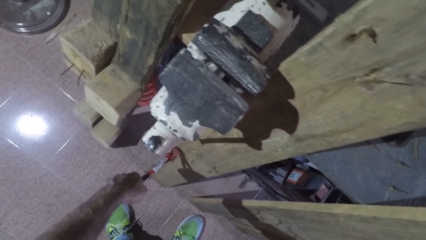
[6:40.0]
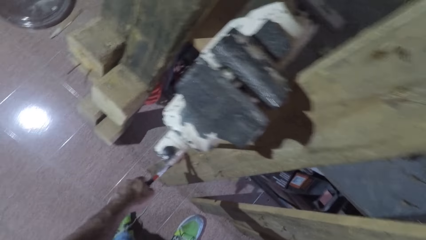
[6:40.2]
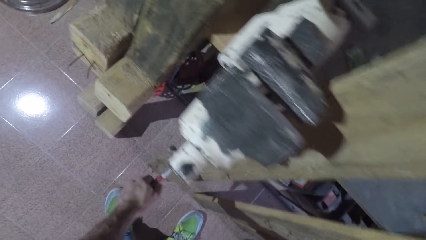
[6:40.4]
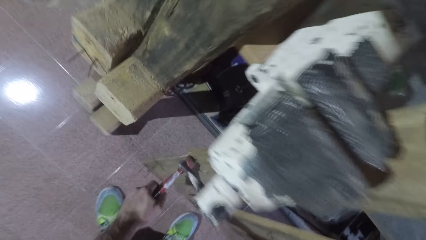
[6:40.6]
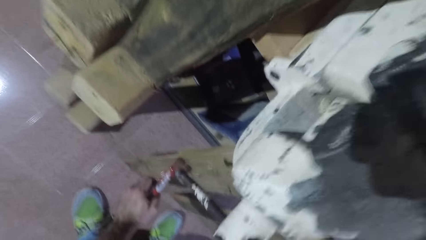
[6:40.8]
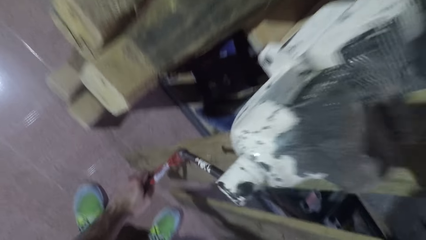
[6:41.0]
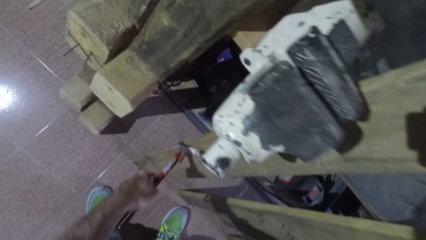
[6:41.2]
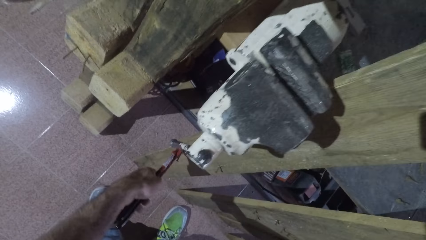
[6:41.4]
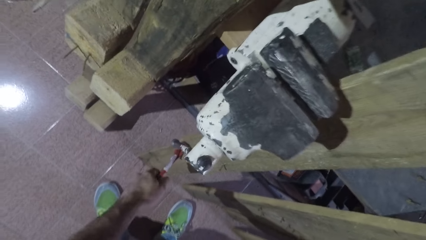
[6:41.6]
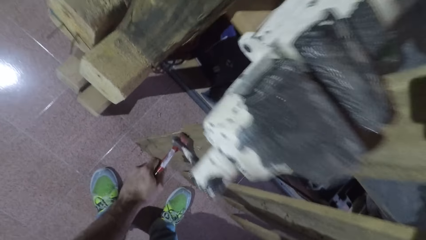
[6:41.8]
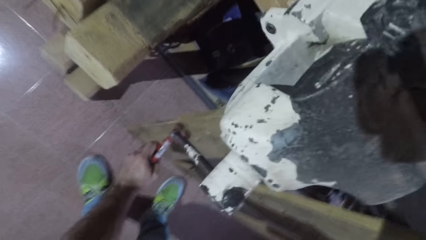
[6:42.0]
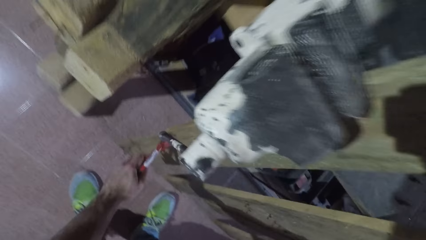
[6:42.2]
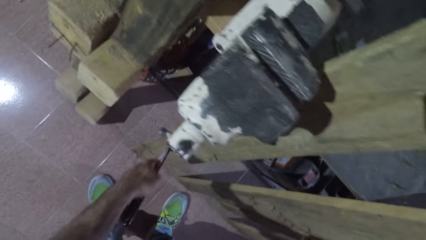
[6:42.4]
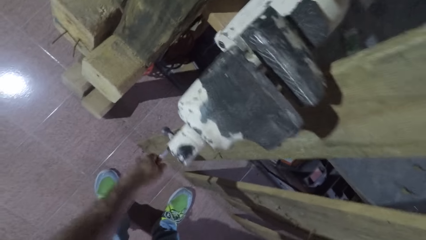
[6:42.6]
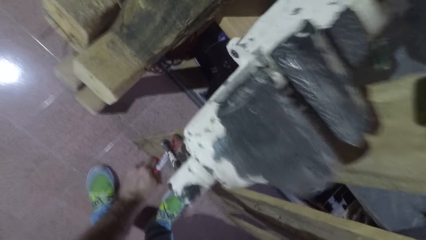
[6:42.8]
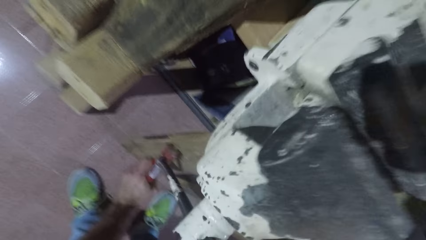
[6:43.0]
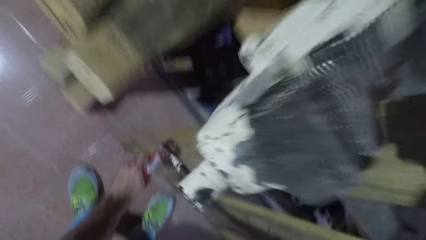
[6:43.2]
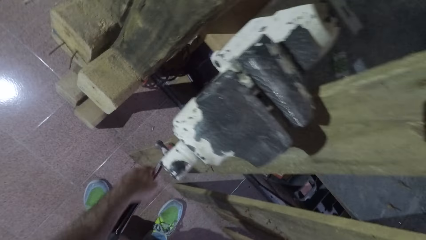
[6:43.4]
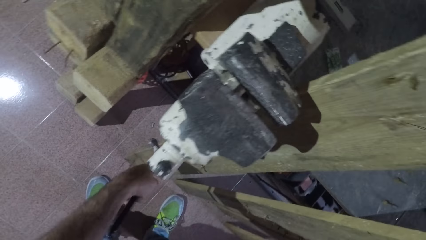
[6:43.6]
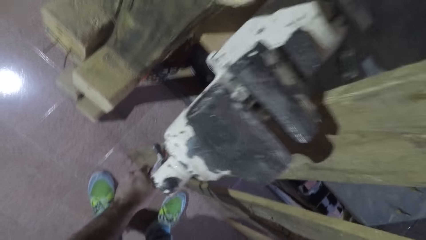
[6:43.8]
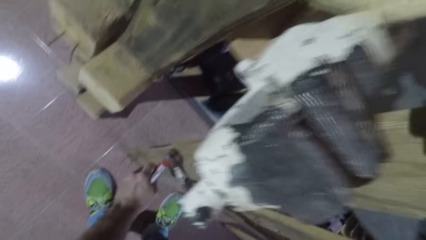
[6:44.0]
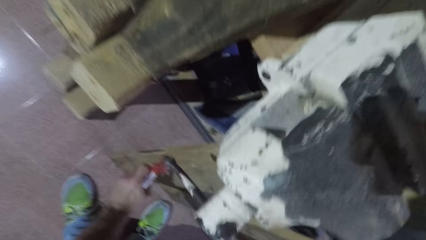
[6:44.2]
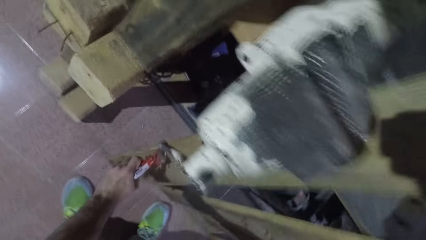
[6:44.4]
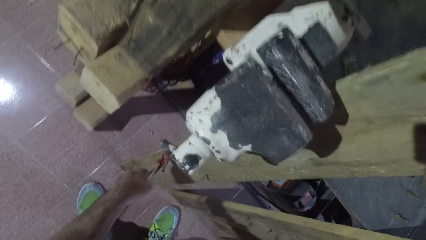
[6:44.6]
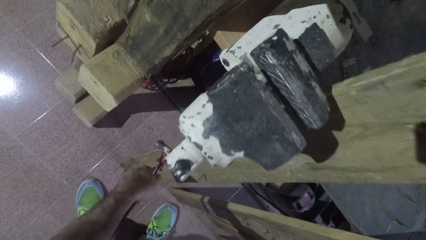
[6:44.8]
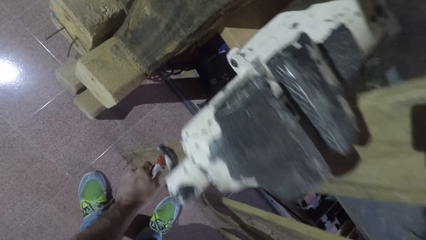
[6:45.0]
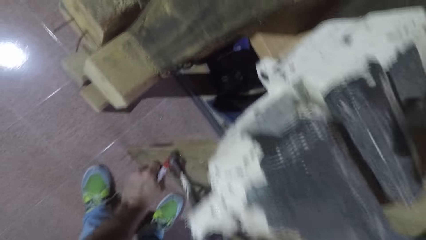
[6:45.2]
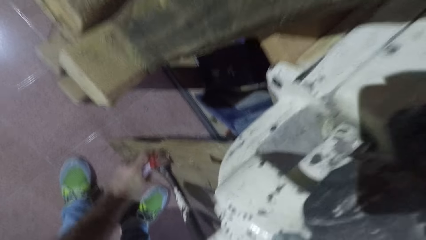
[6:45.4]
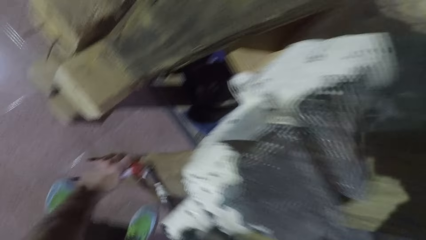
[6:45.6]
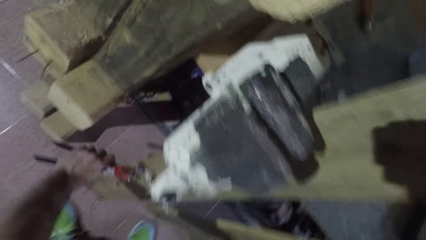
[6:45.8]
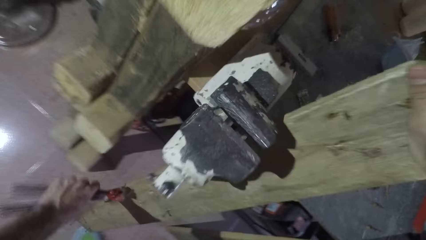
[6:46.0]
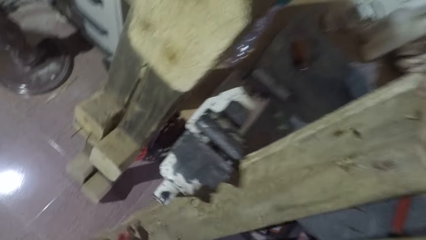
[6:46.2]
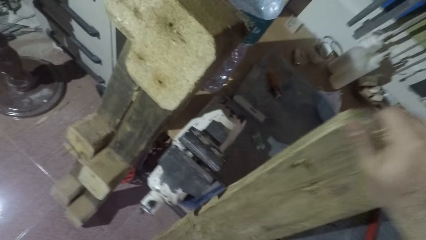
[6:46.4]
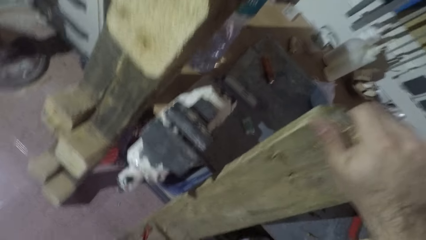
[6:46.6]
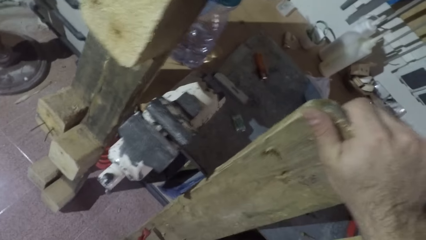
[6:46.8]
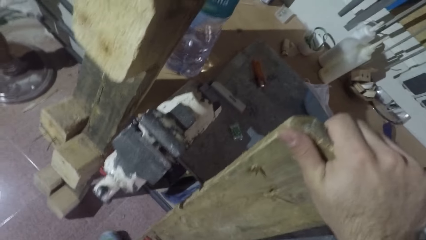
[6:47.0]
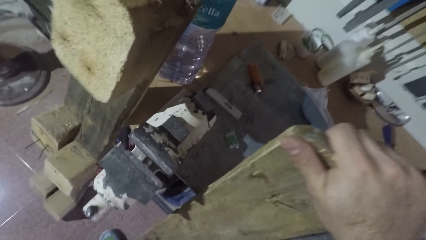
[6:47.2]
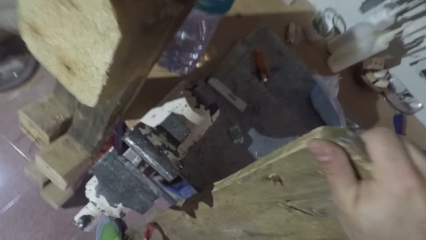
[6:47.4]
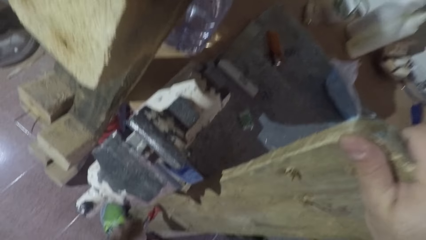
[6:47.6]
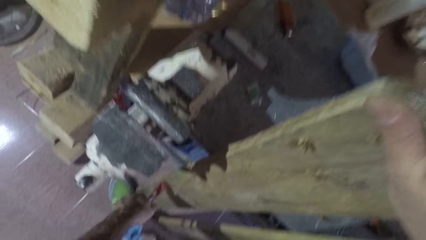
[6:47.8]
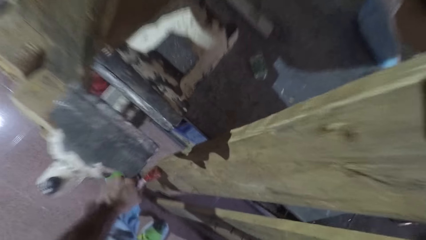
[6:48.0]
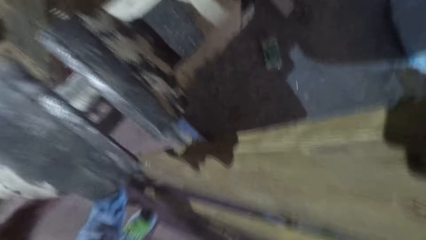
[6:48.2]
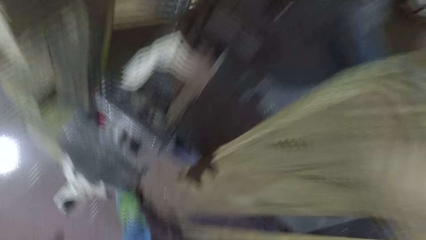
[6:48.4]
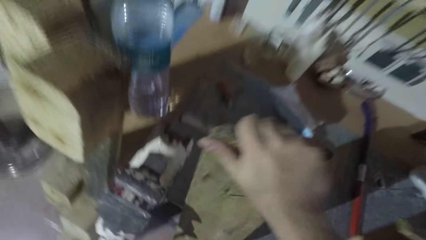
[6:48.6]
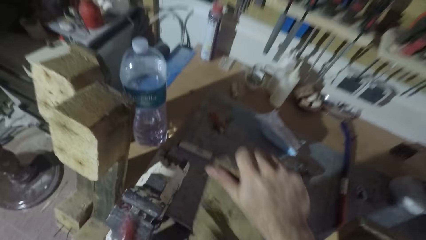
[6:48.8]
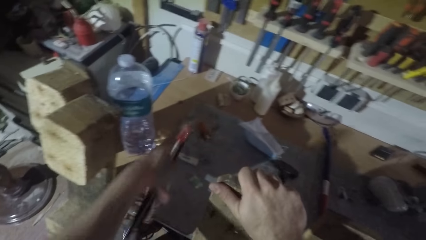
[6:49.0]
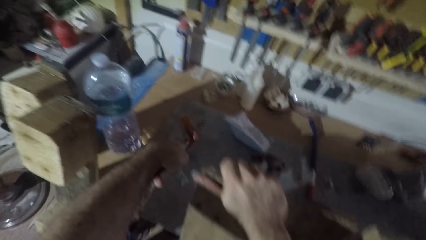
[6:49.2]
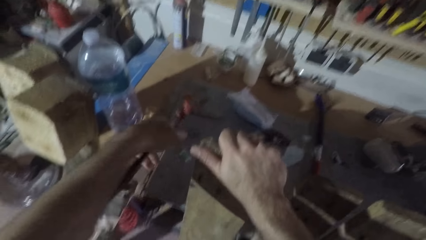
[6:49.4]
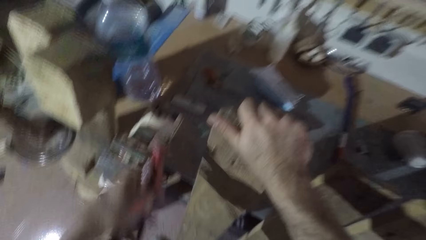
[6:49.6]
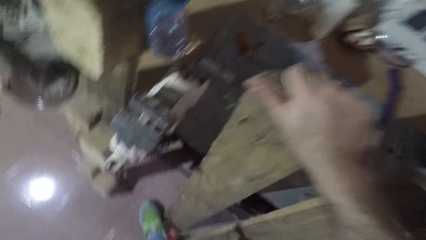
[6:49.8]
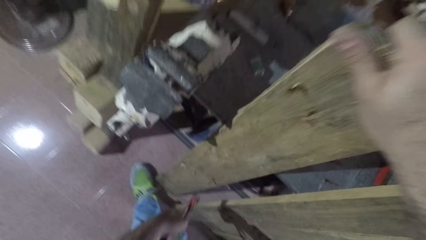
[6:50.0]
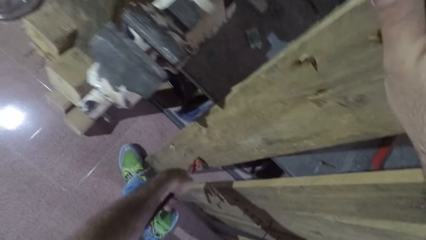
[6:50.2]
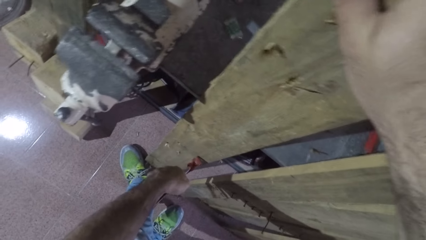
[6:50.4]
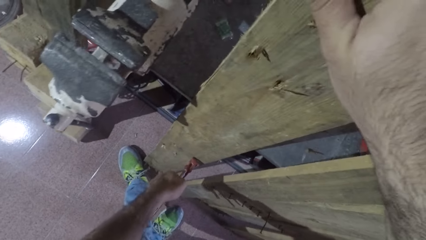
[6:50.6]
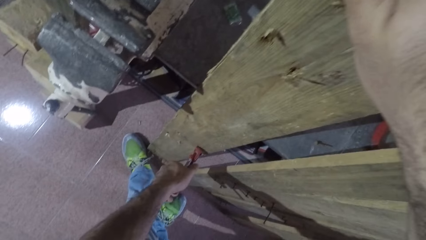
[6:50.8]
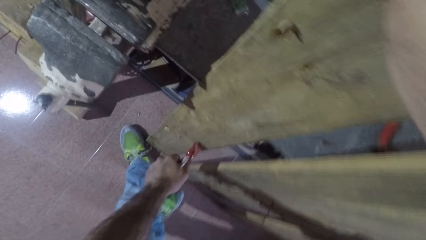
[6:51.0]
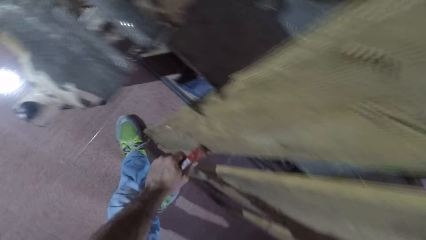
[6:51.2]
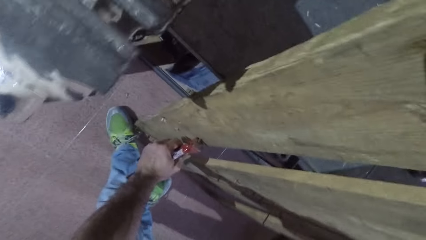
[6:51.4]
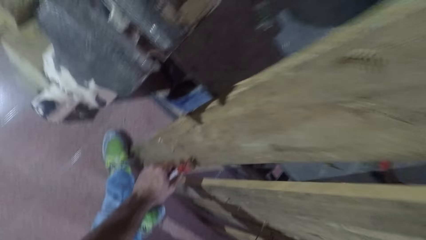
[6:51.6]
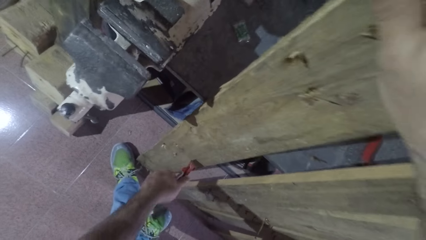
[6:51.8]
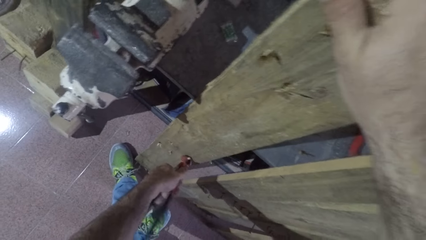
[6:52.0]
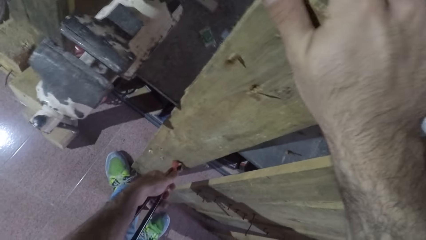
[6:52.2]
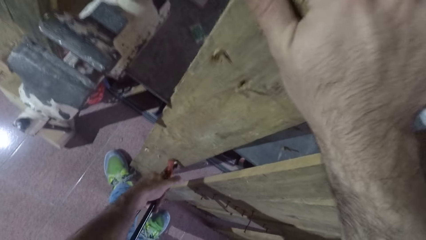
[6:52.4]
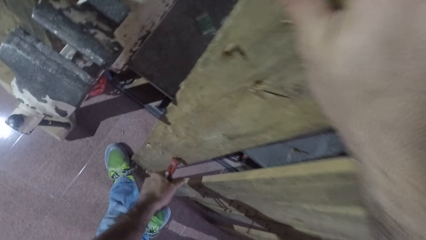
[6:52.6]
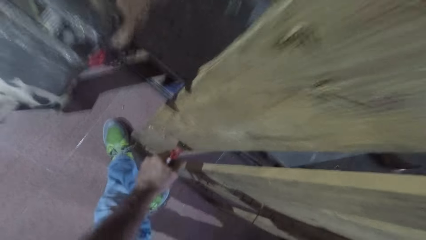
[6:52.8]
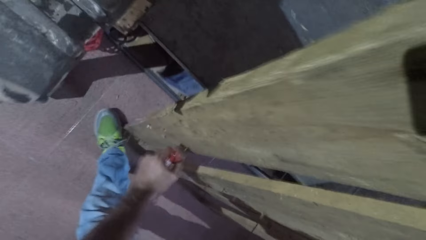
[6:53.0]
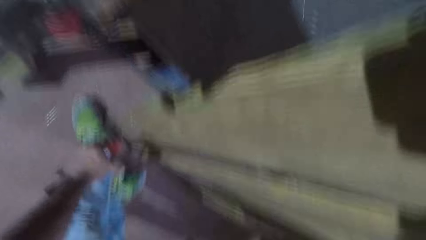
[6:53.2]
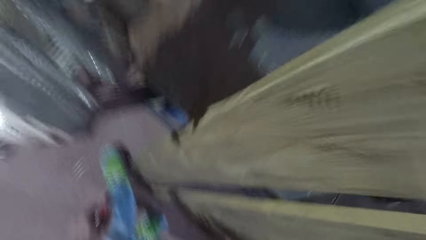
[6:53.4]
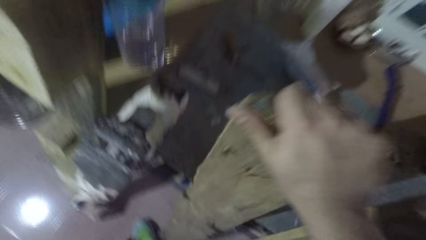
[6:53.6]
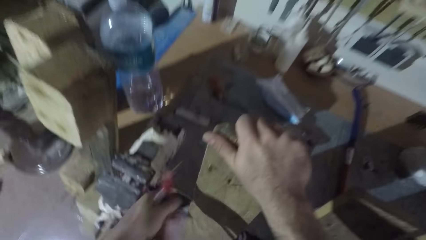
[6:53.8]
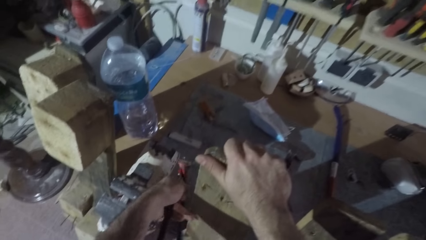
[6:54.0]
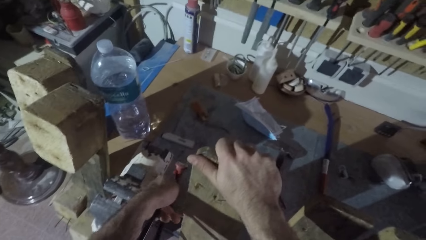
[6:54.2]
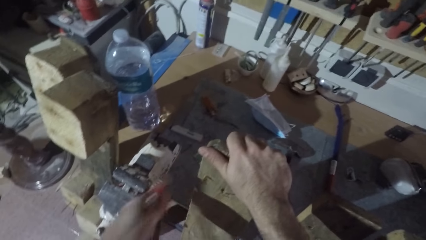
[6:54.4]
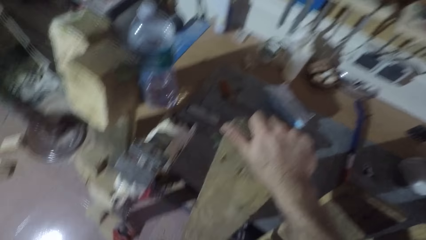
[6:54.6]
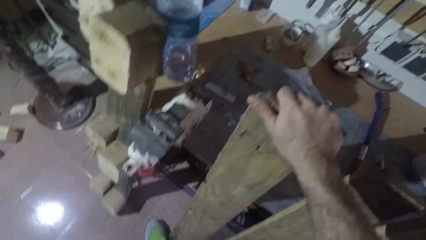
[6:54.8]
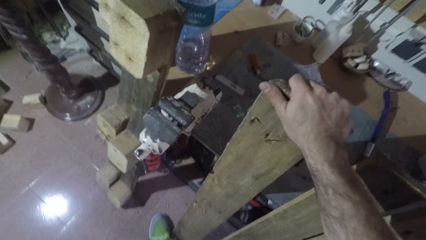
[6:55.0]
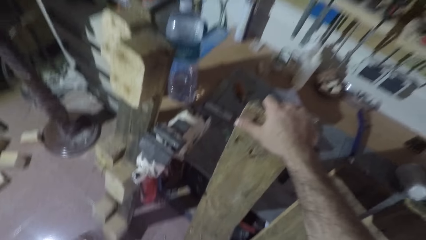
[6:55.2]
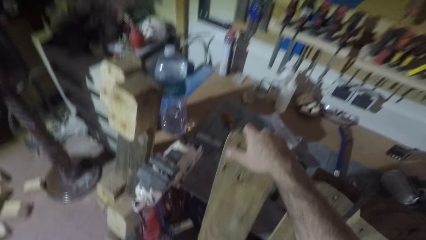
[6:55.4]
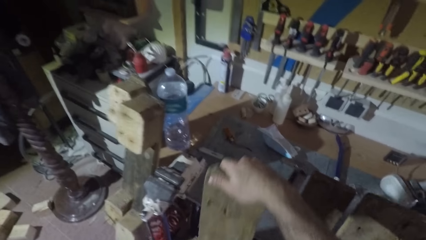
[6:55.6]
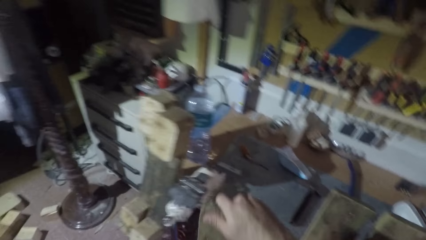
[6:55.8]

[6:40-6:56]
The camera wearer uses the pincers to pull out a nail from the first wood. They move the wood. They drop the nail on the table with the pincers. They use the pincers to pull out another nail from the first wood. They drop the nail on the table with the pincers.
